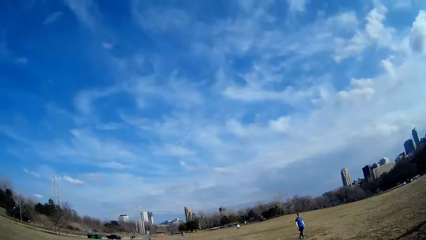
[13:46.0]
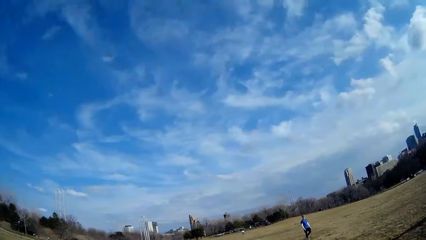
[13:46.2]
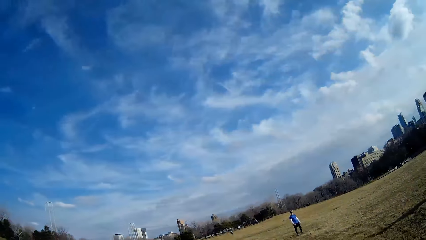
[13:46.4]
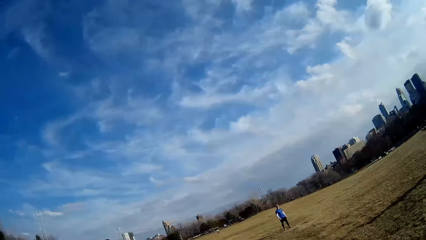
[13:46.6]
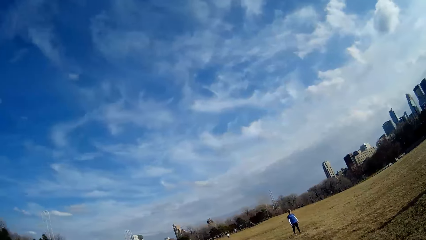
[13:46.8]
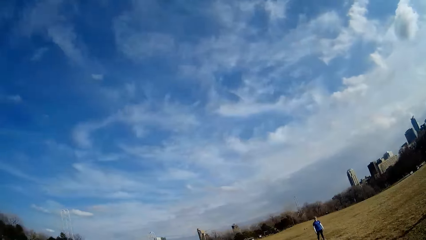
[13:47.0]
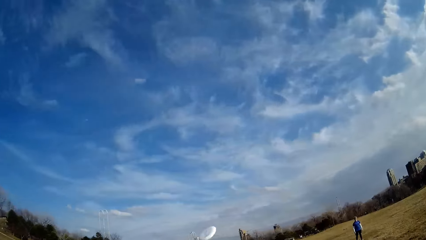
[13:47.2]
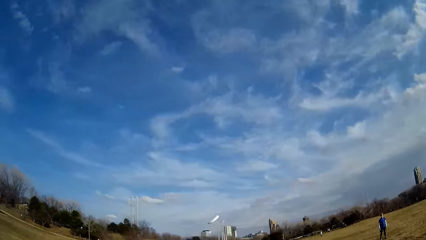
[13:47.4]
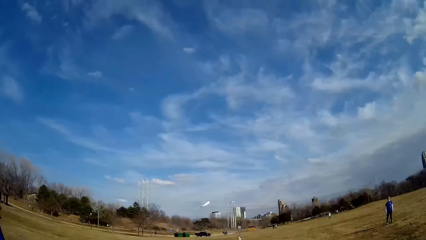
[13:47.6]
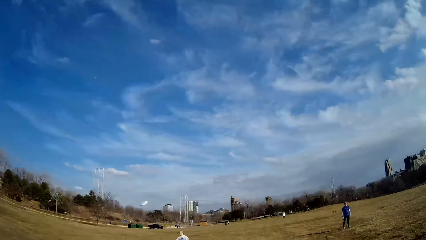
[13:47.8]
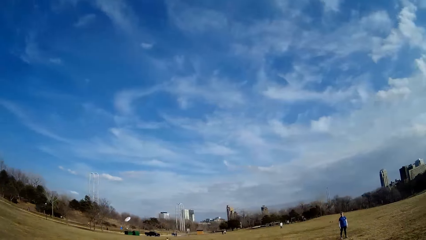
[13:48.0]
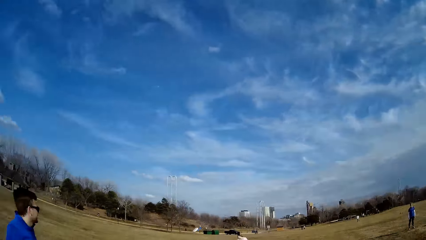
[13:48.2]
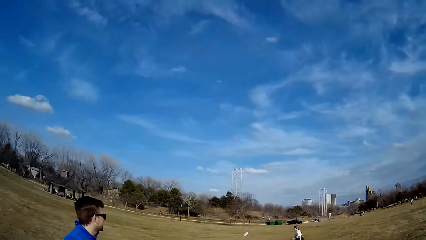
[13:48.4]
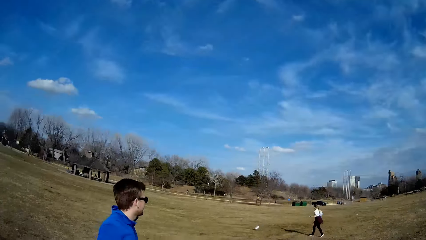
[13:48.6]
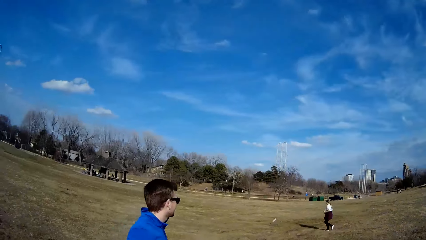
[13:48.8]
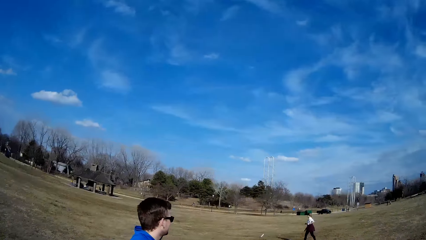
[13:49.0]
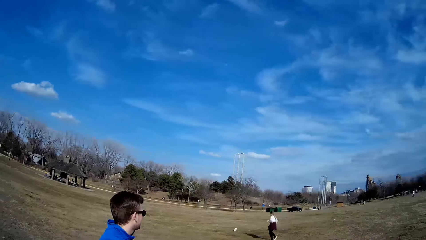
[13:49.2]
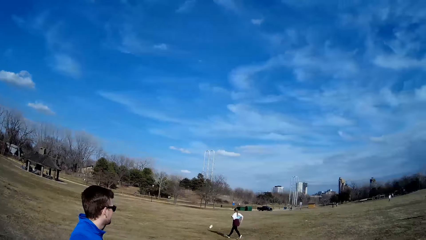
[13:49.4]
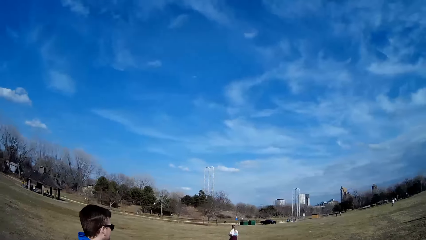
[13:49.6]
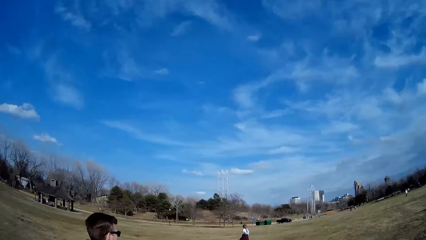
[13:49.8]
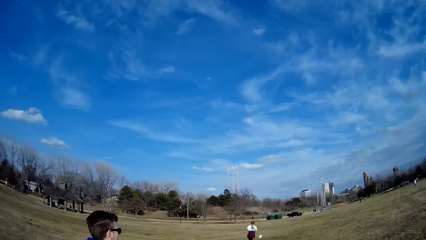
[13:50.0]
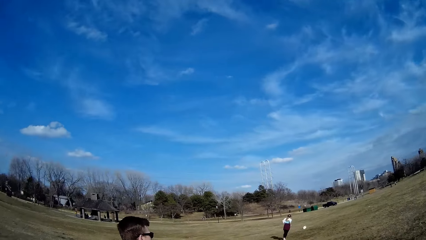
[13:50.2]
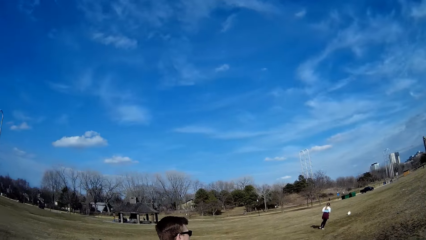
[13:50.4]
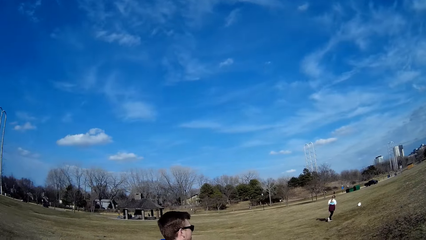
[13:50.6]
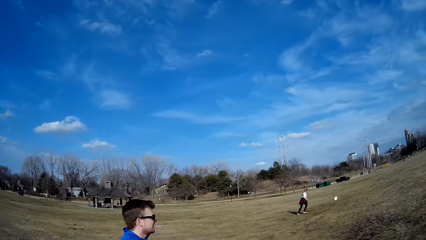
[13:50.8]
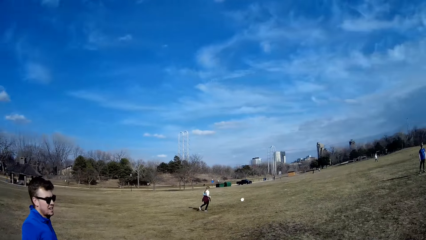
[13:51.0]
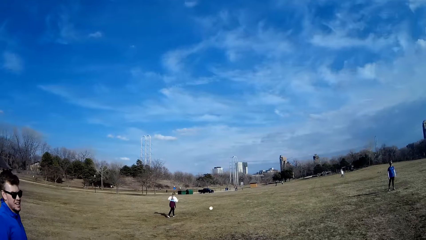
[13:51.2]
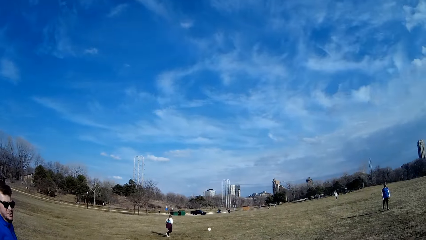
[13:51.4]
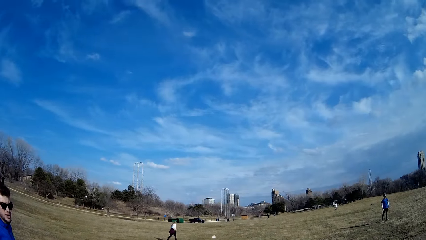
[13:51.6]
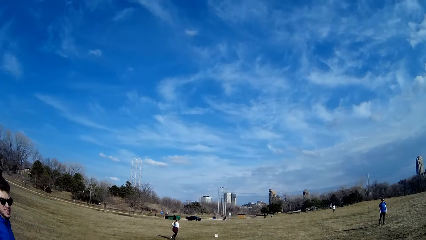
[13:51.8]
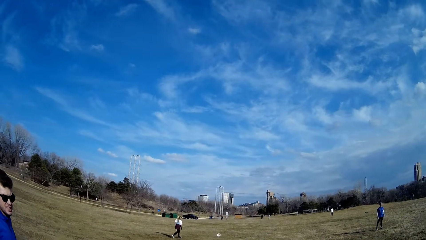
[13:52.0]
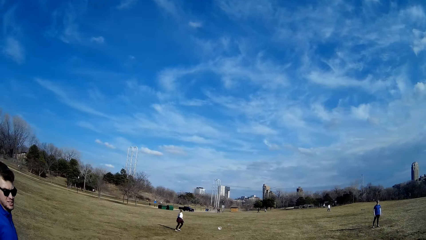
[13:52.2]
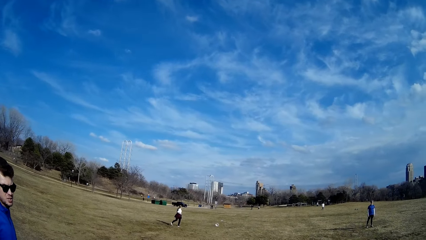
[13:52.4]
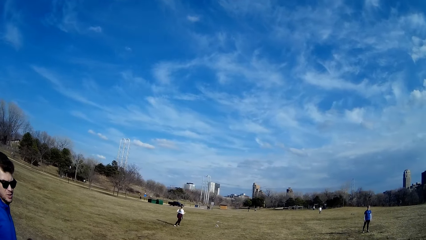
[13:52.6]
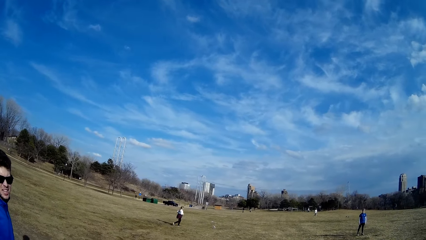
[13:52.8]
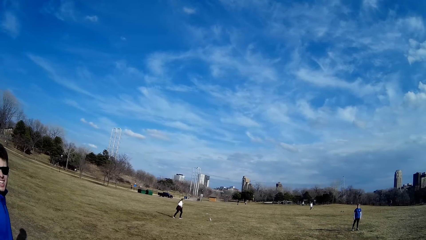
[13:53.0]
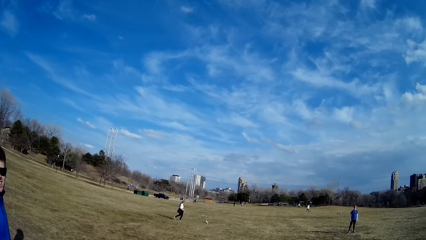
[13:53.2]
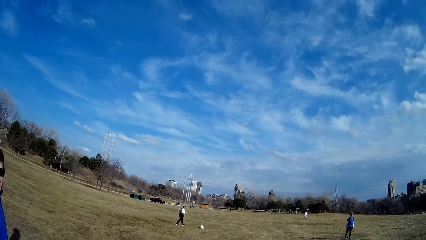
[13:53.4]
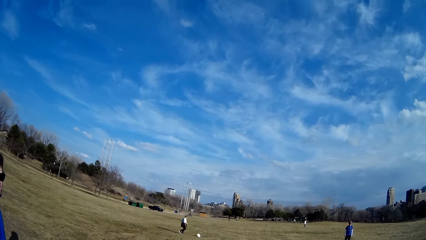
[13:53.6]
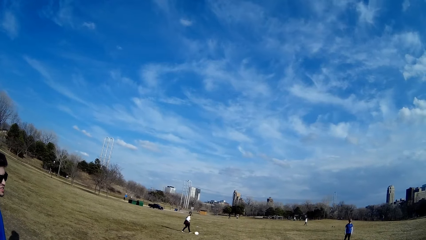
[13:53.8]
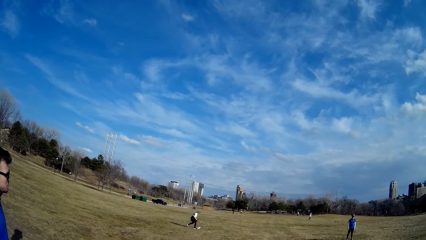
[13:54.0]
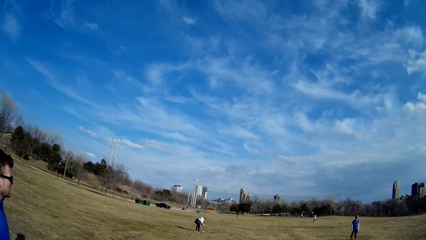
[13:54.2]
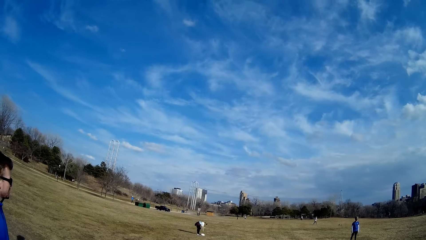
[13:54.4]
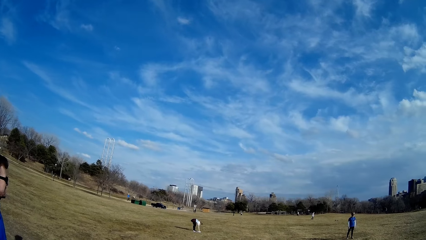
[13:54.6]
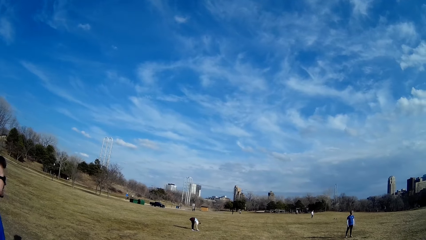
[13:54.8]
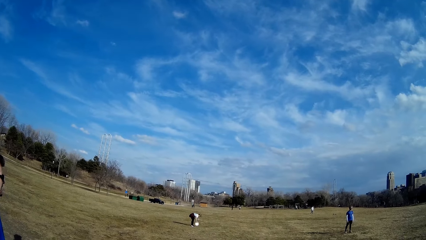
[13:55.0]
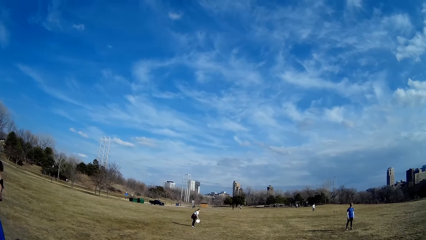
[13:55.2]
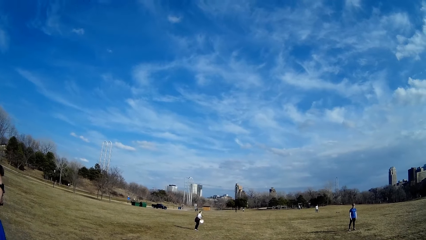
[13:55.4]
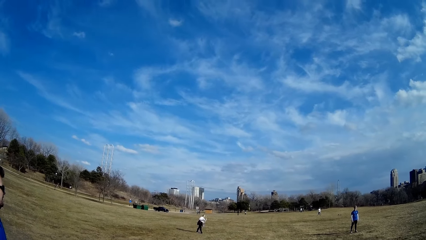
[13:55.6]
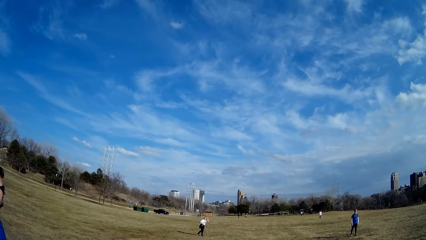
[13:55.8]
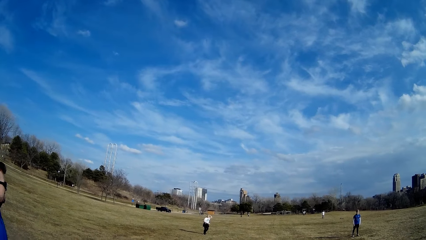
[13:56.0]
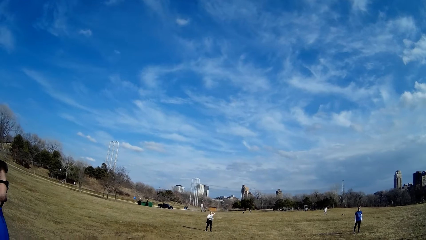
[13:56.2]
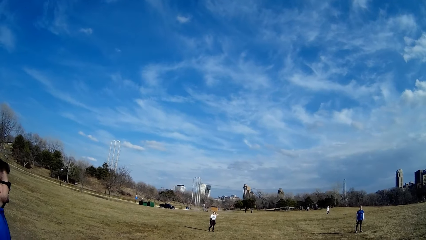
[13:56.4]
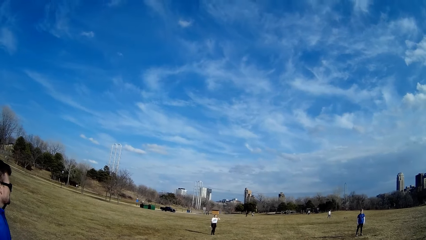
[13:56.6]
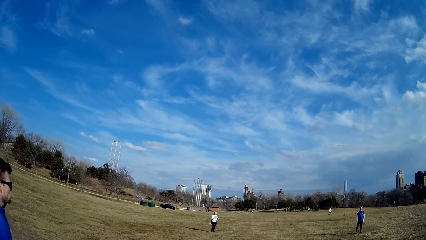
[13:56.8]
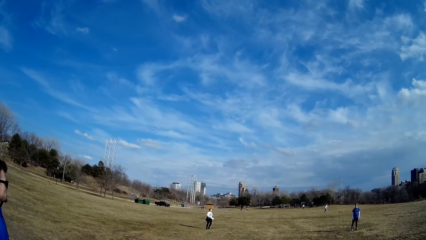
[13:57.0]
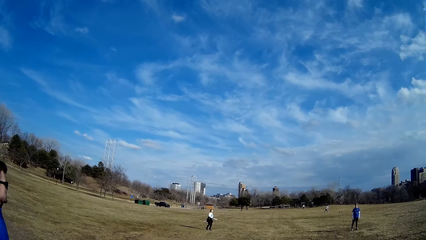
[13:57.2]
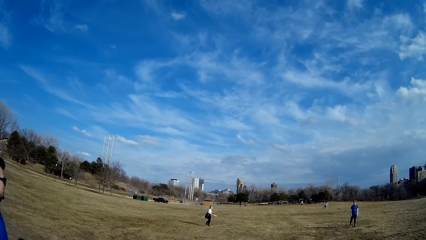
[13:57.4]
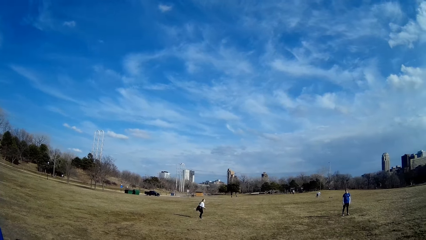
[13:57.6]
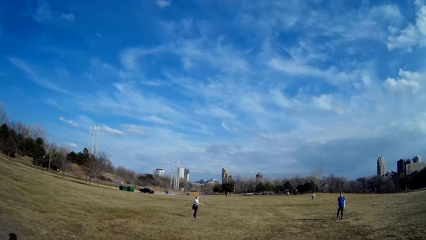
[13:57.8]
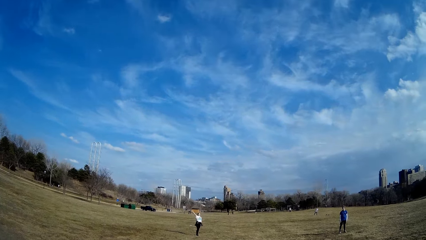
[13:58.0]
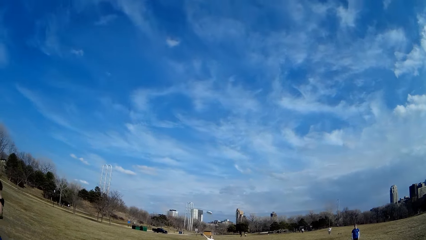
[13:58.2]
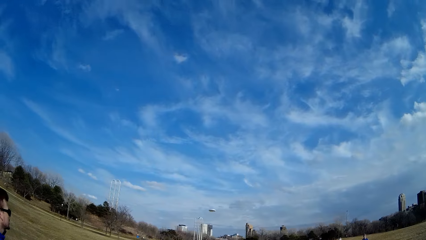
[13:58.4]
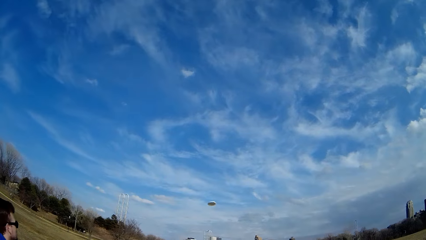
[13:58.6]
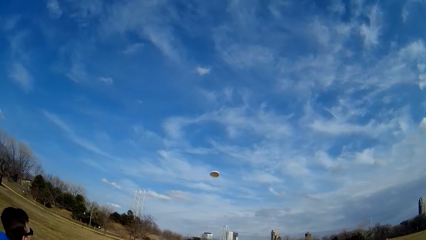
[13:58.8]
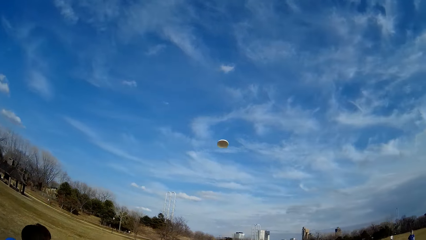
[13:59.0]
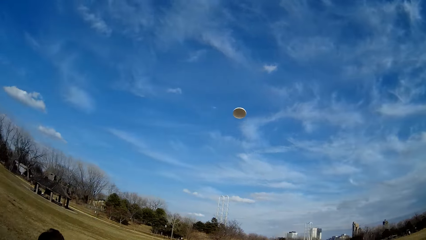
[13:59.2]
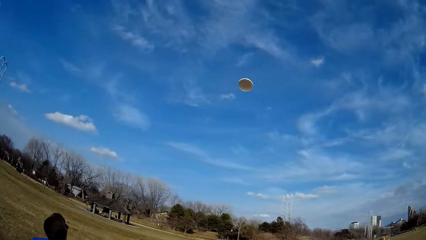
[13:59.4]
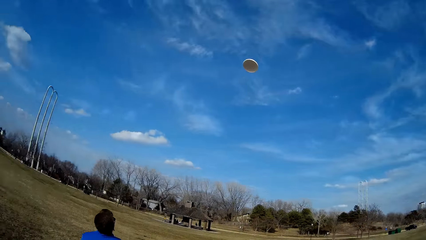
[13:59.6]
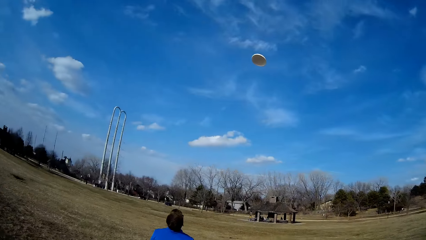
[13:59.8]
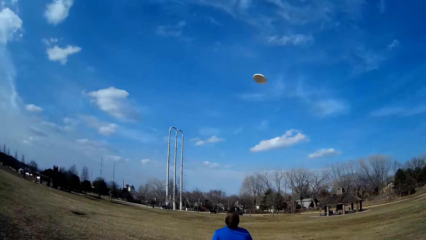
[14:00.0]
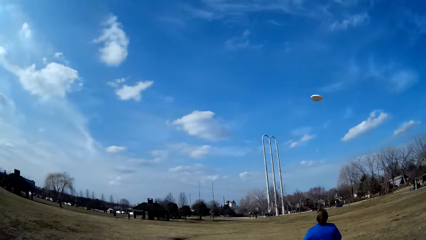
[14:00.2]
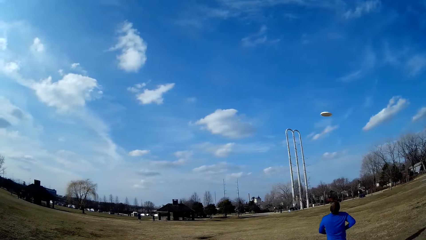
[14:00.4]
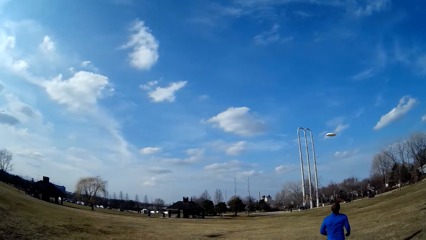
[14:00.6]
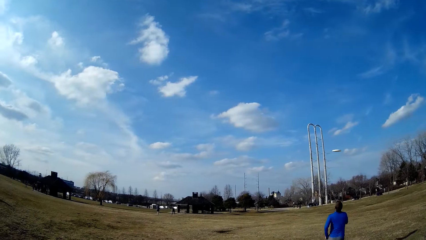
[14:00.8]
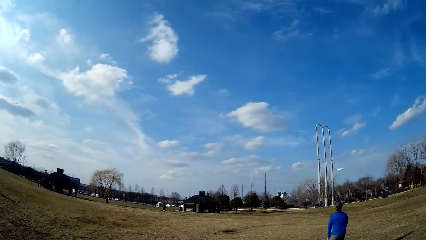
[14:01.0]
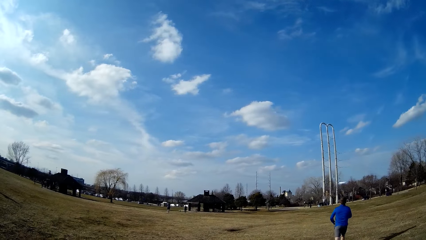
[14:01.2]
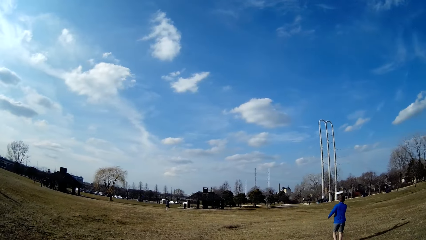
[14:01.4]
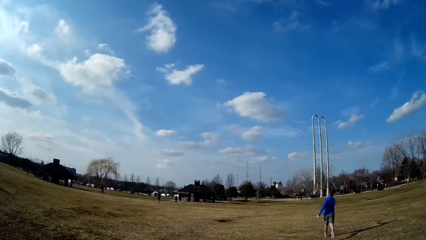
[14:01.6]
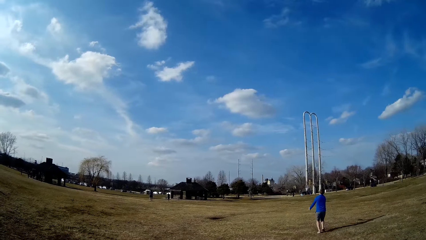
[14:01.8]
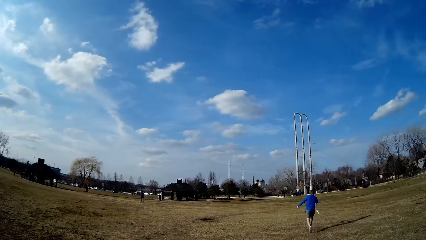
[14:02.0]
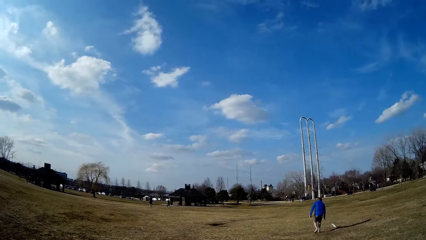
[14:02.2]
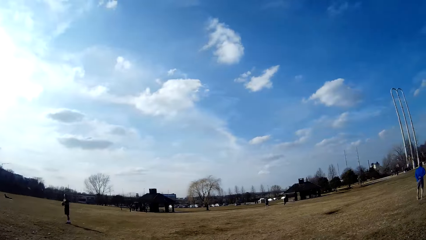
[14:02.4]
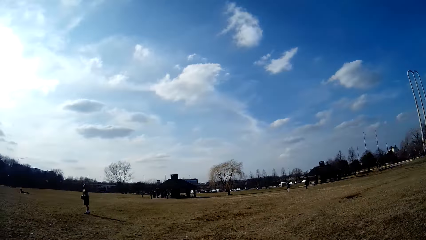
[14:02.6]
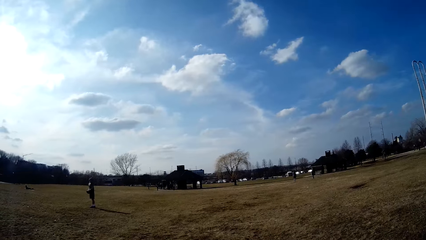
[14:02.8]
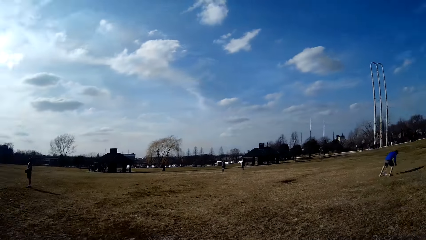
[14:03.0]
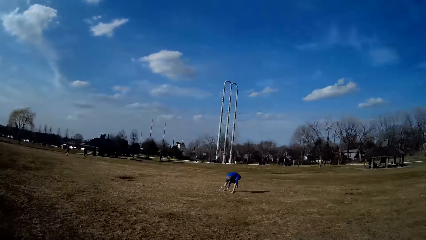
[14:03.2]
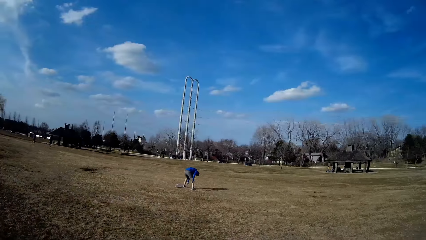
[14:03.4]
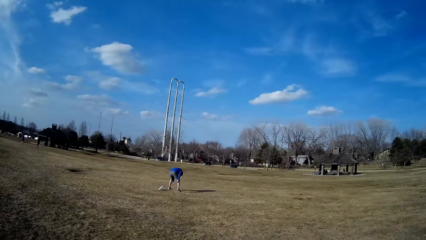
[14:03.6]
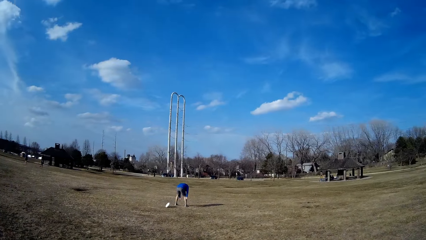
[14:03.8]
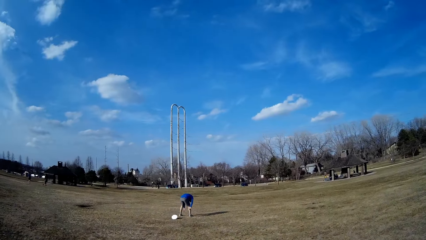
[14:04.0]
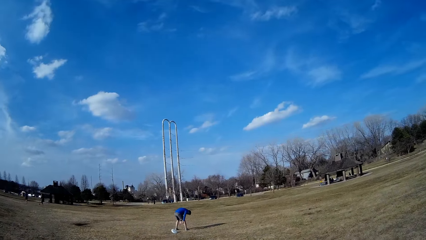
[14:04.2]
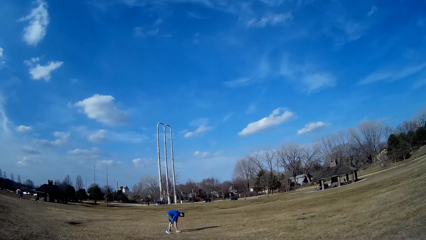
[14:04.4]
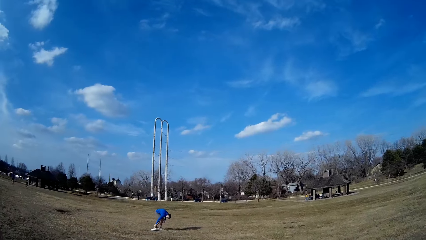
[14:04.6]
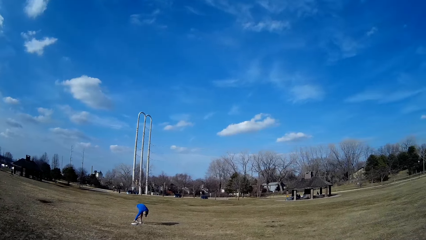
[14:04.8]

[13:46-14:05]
The camera wearer throws back the flying plate or slate. A woman picks up the flying plate from the ground. She smoothens her hair with her left hand. She throws the flying plate. A man makes for the slate. Another man bounces a ball on the ground. The first man picks up the flying plate from the ground. A third man stops the ball with his leg.
